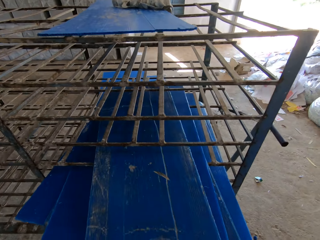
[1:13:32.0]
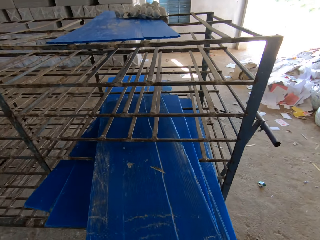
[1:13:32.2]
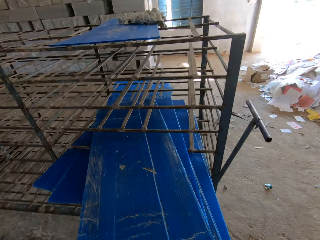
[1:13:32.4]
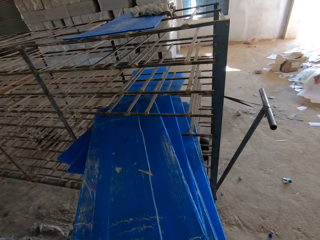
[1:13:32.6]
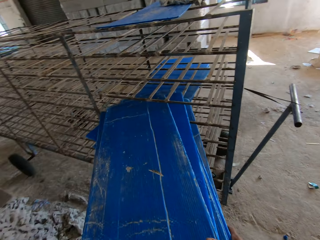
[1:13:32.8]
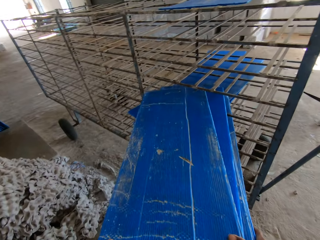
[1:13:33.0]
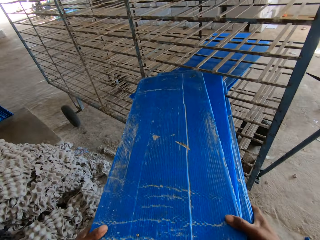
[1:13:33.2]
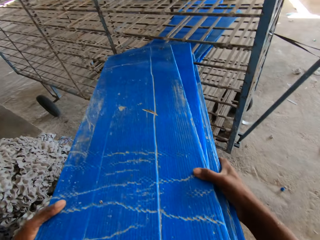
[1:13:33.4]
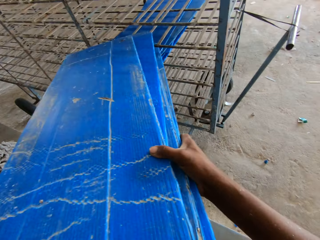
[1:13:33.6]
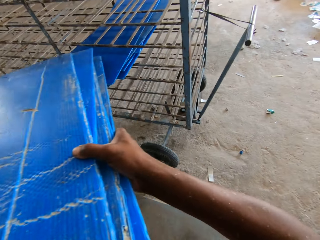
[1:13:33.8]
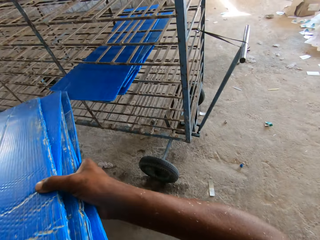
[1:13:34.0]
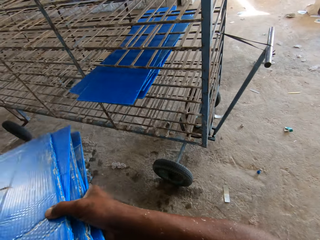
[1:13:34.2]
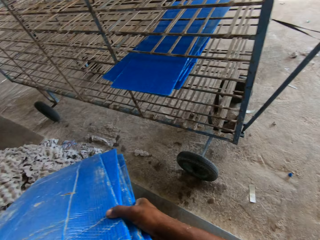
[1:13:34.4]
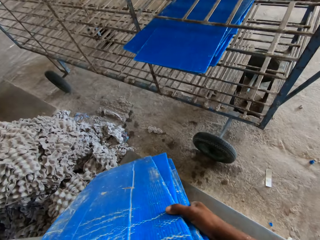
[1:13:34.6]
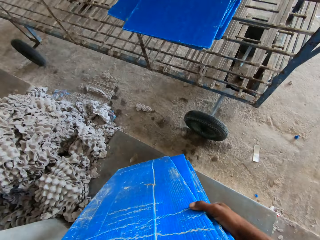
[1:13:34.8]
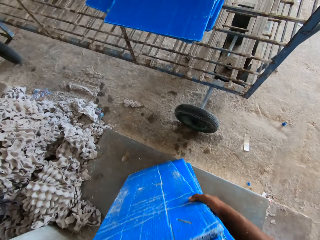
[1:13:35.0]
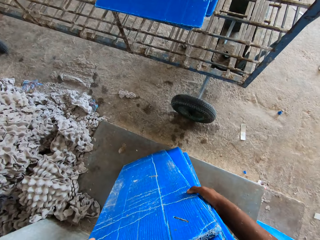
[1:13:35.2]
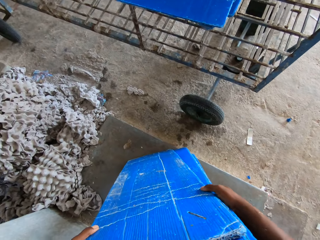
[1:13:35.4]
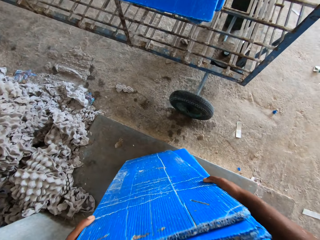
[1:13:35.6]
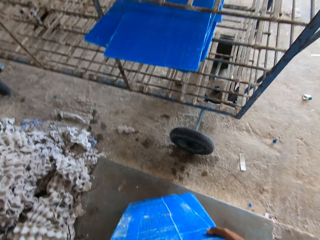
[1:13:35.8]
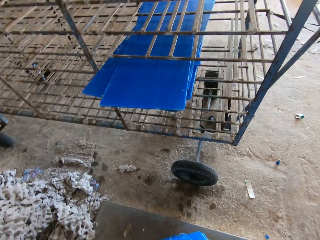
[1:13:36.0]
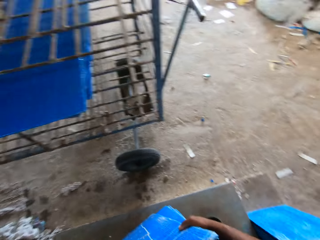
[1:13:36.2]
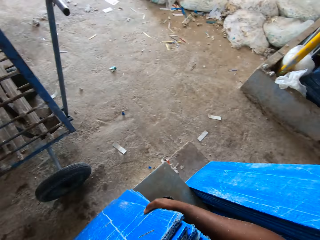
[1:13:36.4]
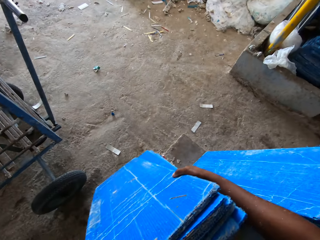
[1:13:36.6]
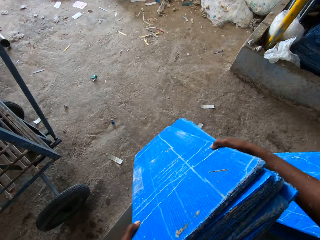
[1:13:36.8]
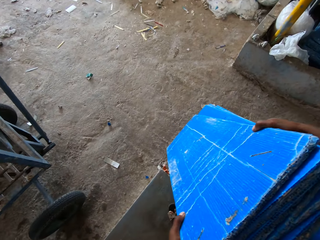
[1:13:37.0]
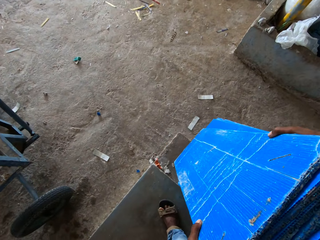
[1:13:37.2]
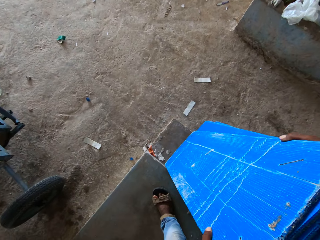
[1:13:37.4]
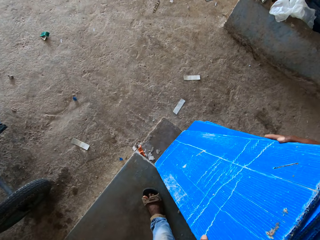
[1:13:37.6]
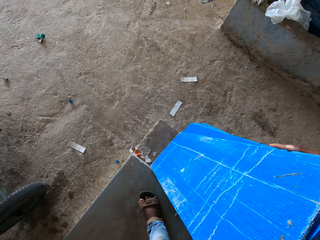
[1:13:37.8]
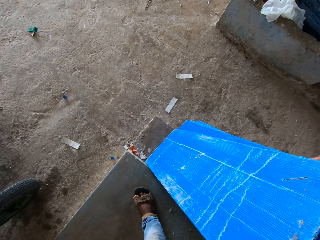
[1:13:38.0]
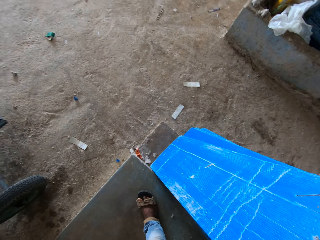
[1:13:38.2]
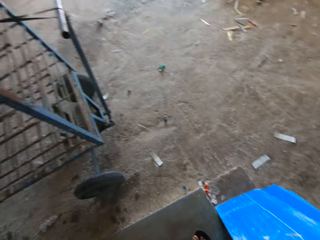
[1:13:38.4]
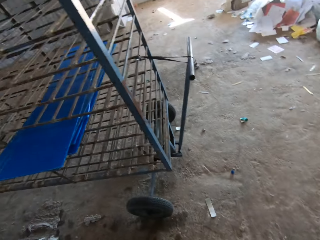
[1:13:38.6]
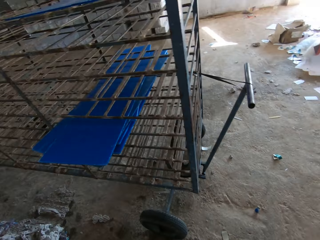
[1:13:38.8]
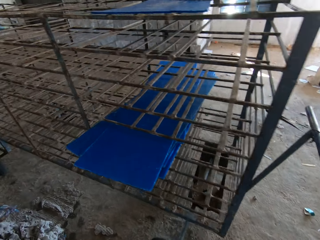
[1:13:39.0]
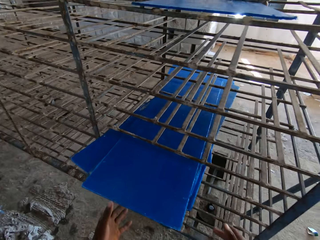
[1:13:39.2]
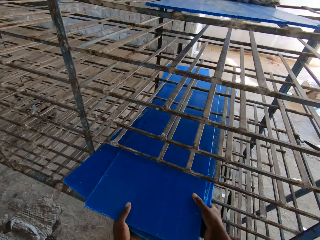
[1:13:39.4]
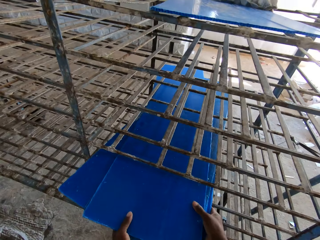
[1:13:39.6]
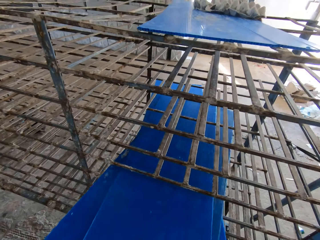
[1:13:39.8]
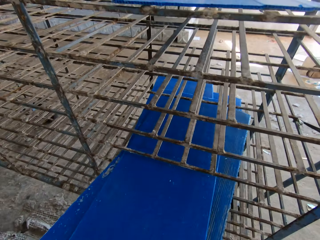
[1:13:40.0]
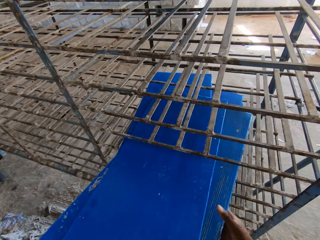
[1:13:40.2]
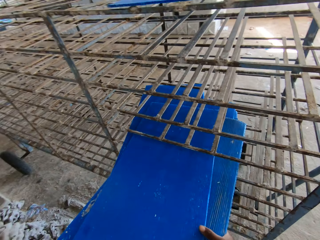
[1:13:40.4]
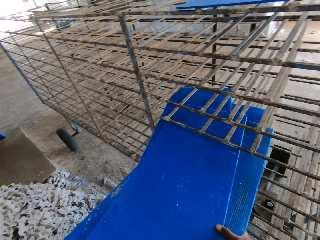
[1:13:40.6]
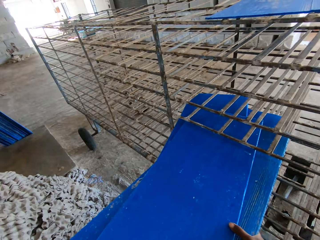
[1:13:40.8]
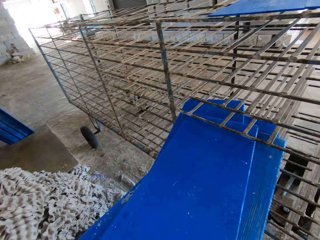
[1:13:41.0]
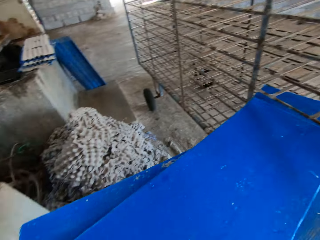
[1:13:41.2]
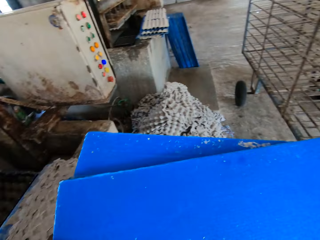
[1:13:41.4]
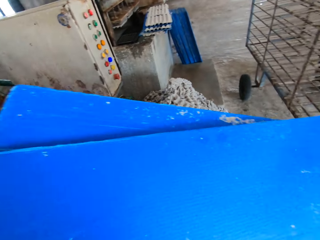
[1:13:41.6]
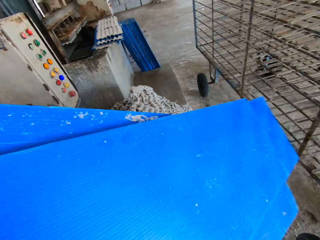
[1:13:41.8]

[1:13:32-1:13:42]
The camera wearer brings out the blue trays in the trolley with his hands. He drops the blue trays on the floor with his hands. He places the blue trays against the blue trays on the floor with his hands. He brings out the blue trays in the trolley with his hands.

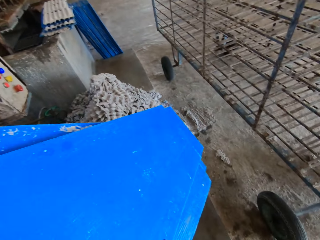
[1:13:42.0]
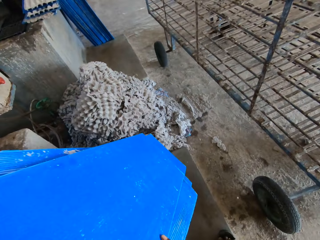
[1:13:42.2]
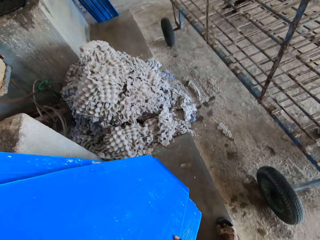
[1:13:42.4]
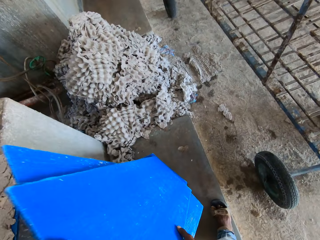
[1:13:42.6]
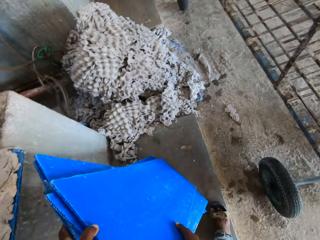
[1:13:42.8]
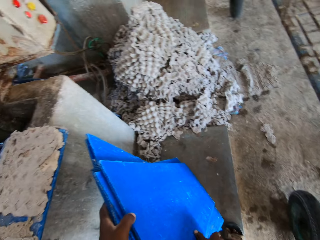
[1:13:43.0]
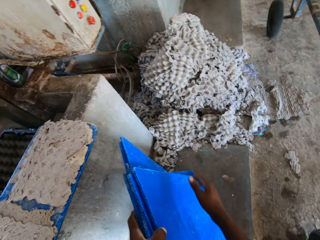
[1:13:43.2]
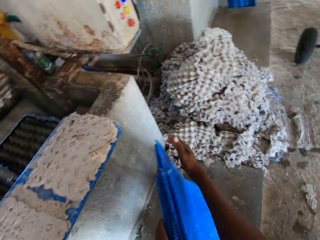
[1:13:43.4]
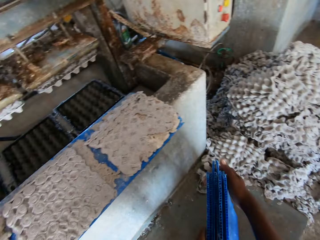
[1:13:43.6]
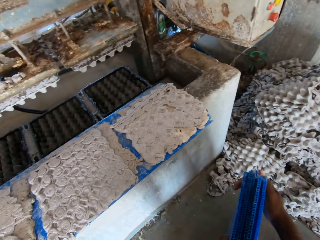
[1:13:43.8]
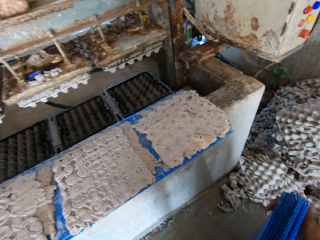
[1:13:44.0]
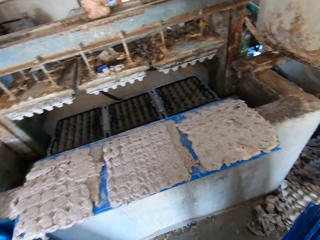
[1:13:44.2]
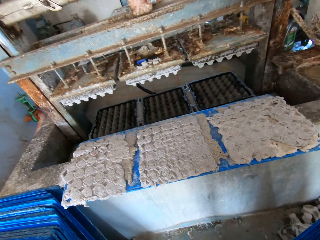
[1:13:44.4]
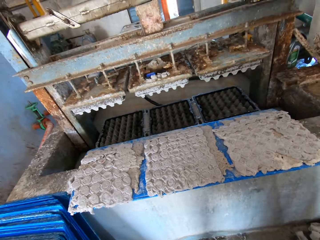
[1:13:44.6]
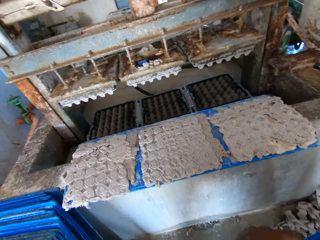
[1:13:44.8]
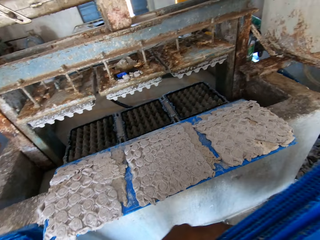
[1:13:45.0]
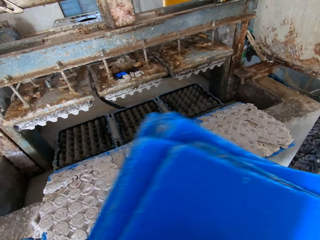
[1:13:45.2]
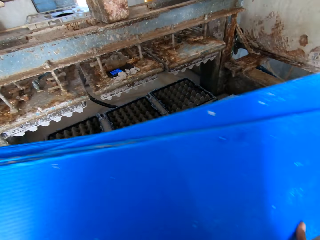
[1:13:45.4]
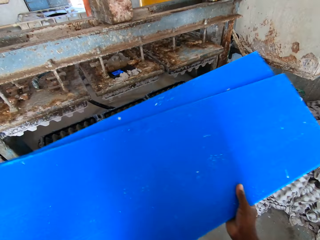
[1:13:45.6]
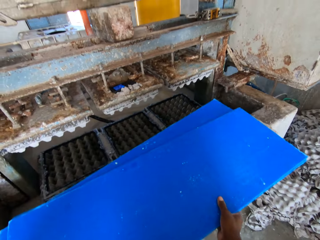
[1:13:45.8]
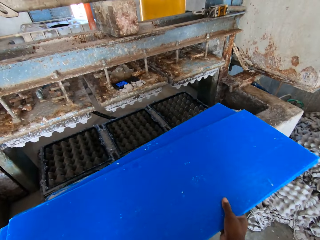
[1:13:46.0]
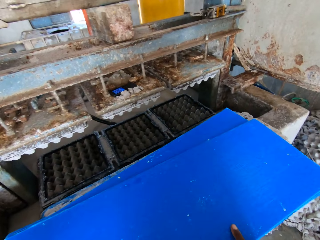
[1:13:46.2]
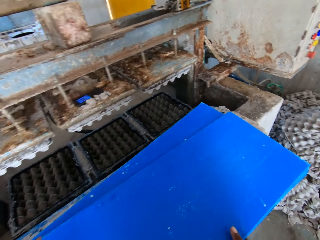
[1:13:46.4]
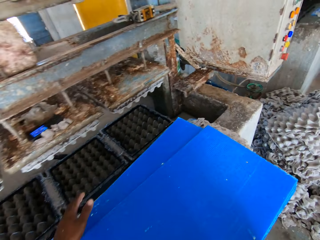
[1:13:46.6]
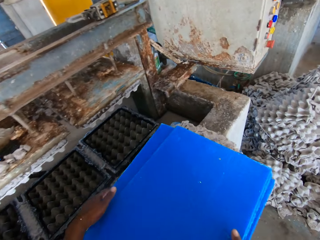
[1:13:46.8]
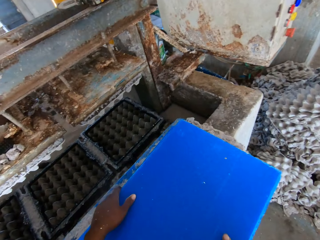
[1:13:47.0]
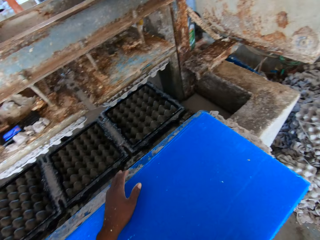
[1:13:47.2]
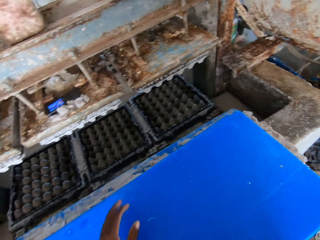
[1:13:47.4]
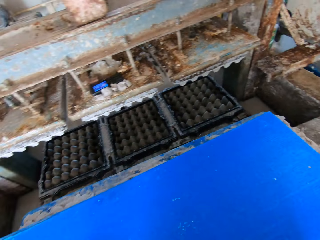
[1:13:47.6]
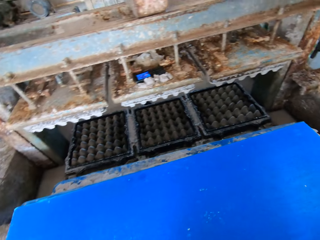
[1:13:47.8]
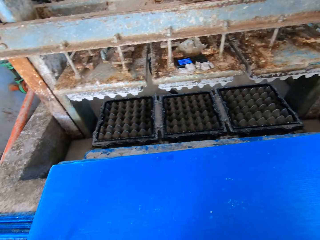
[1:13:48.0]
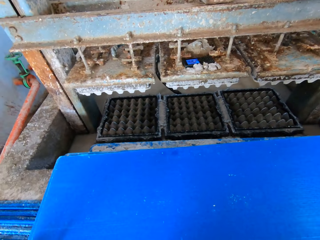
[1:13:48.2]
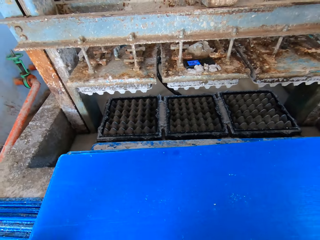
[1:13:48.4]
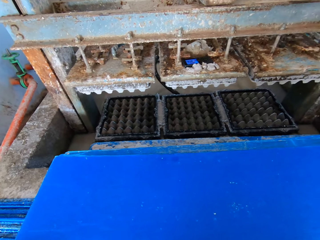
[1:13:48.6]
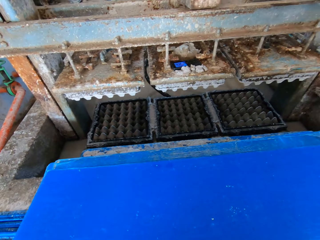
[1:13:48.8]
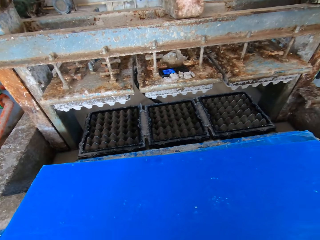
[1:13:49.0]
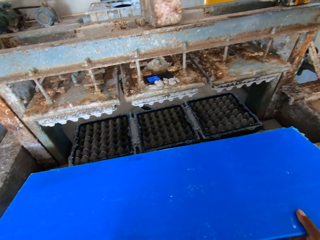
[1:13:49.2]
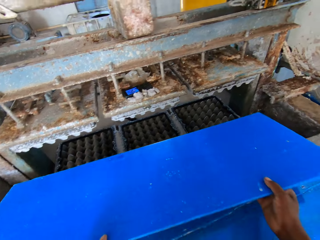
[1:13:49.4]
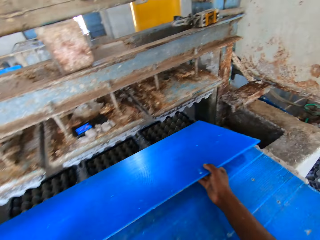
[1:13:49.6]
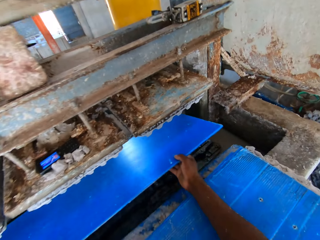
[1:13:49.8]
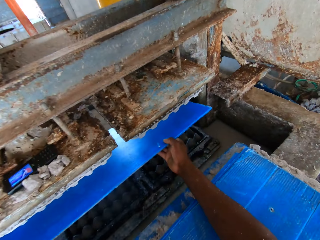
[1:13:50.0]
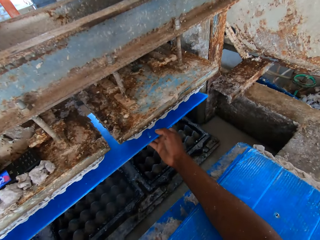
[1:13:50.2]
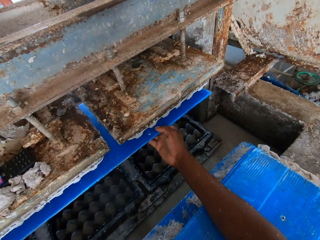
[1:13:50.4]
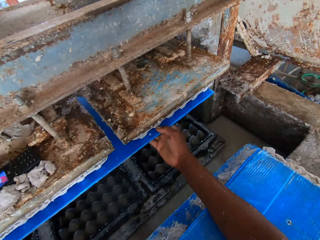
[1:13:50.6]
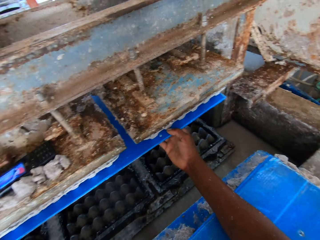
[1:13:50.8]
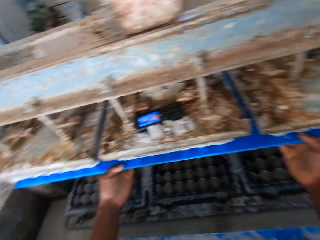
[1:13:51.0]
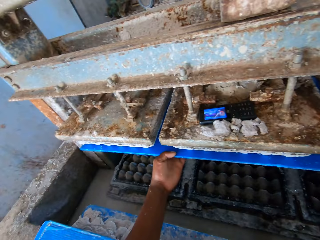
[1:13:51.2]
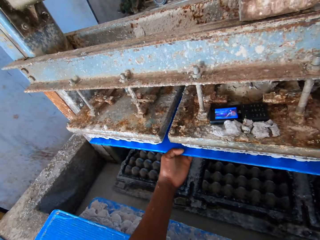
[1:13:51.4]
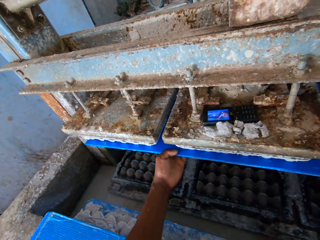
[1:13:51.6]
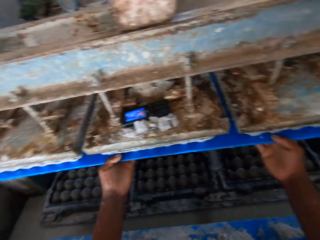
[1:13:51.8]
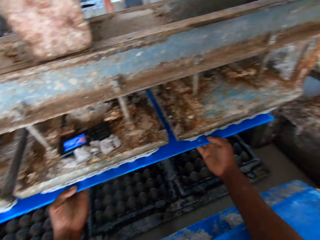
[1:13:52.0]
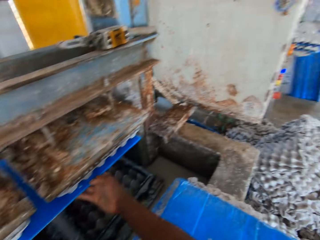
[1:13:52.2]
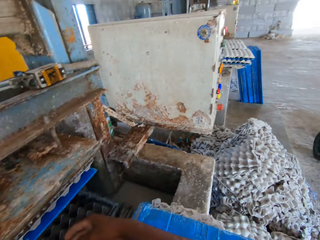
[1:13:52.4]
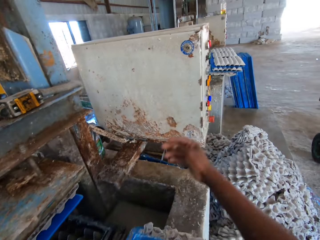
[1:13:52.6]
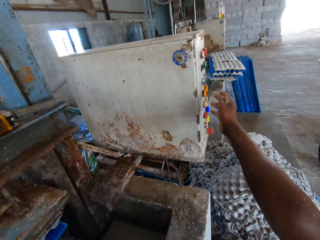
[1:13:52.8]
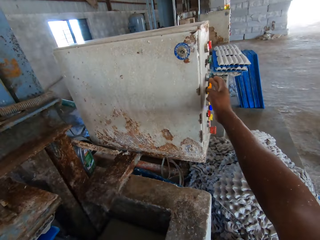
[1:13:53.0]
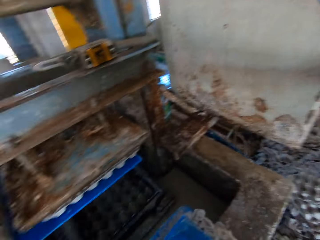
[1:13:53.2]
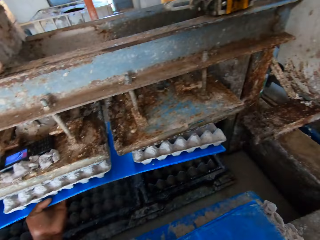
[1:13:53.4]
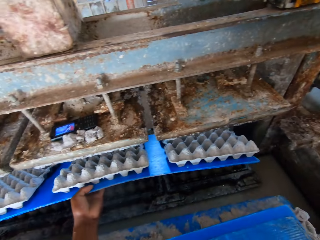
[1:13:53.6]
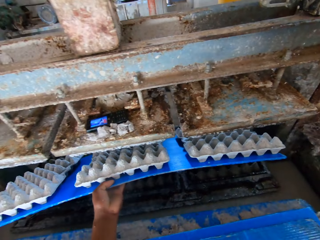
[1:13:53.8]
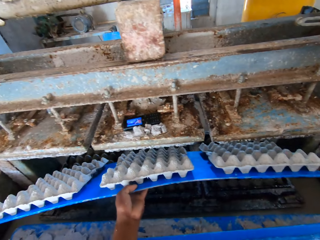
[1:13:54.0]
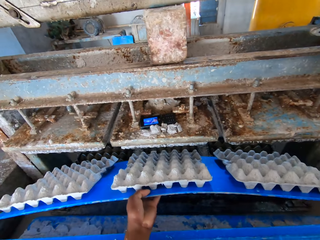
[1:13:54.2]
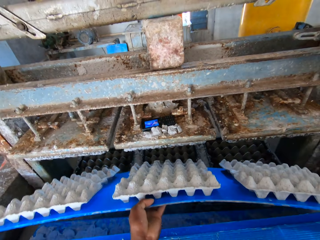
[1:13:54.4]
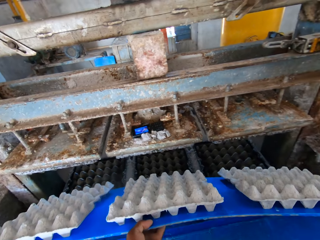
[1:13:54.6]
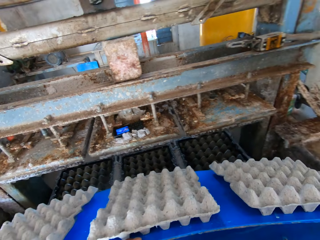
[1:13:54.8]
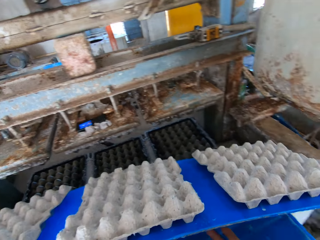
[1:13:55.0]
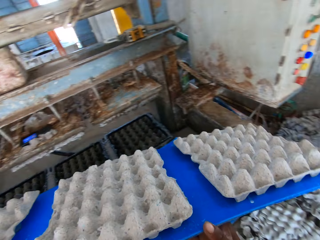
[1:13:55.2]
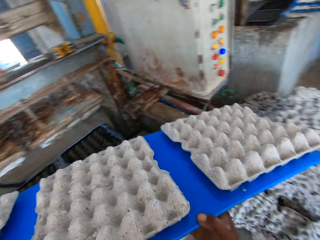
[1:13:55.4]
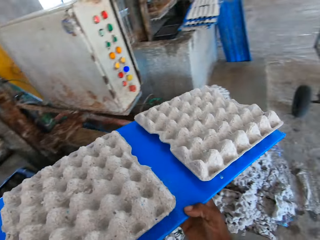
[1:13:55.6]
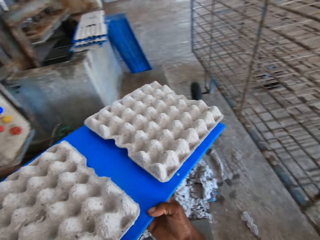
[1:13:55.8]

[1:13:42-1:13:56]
The camera wearer drops the blue trays on the floor with his hands. He drops the blue trays on a blue tray of egg trays mix with his hands. He adjusts the blue trays with his hands. He picks up a blue tray from the blue trays on the blue tray of egg trays mix with his hands. He places the blue tray under the egg tray making machine with his hands. He operates the egg tray making machine control with his right hand. He removes the blue tray of egg trays from the egg tray making machine with his hands. He holds the blue tray with his hands.
